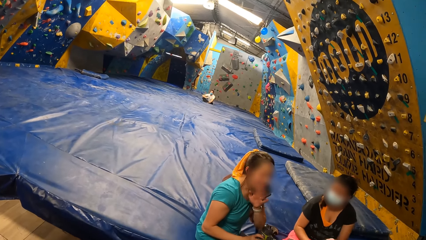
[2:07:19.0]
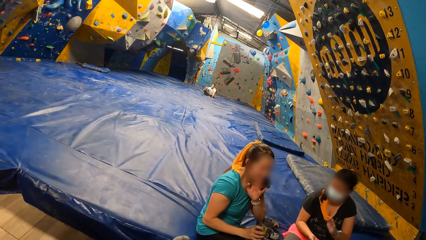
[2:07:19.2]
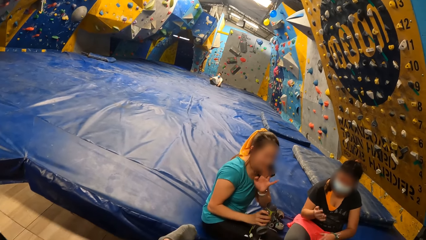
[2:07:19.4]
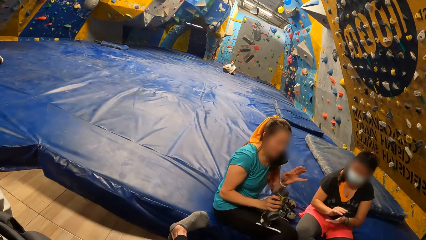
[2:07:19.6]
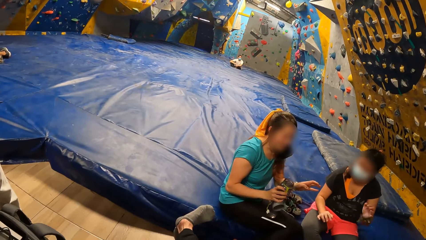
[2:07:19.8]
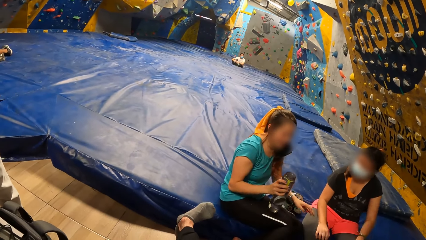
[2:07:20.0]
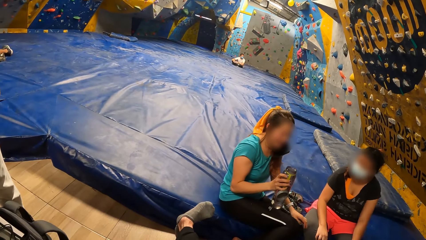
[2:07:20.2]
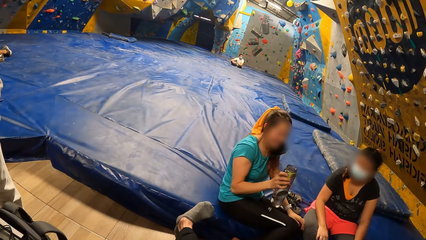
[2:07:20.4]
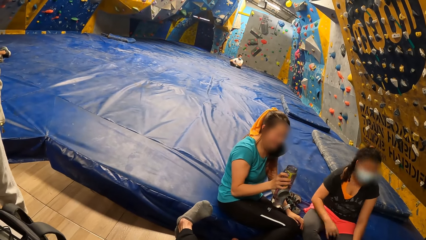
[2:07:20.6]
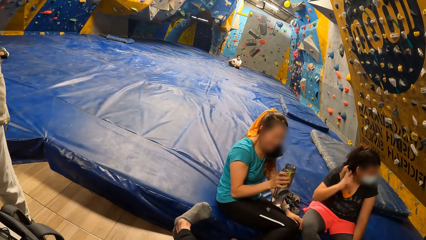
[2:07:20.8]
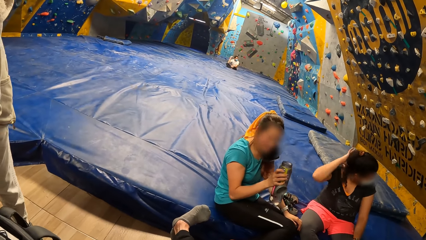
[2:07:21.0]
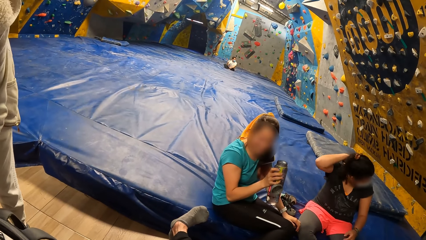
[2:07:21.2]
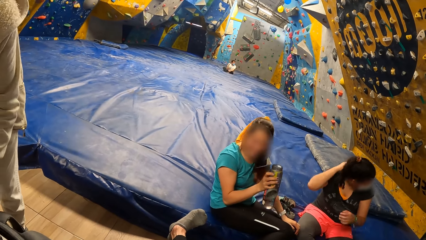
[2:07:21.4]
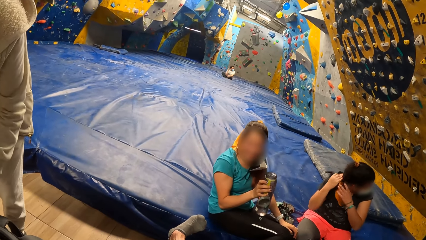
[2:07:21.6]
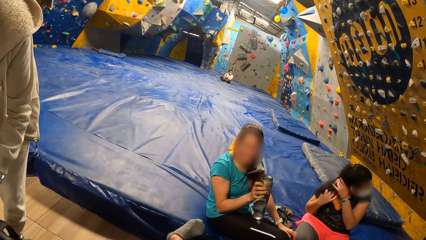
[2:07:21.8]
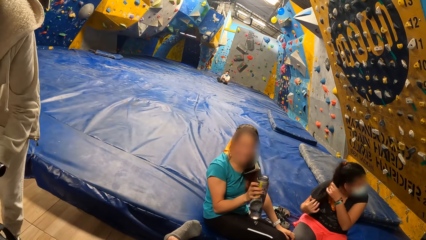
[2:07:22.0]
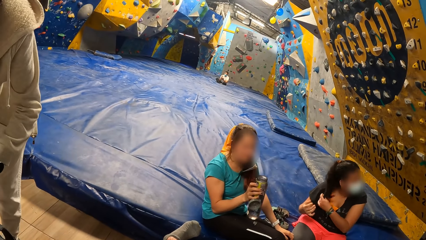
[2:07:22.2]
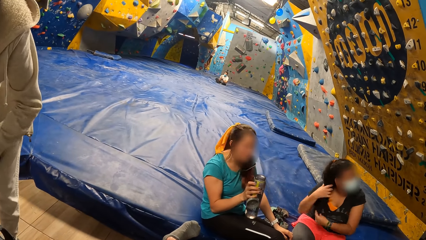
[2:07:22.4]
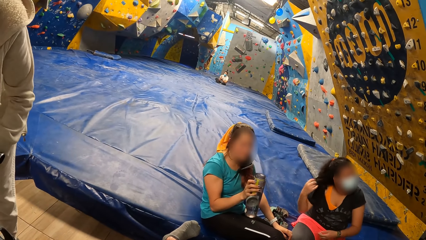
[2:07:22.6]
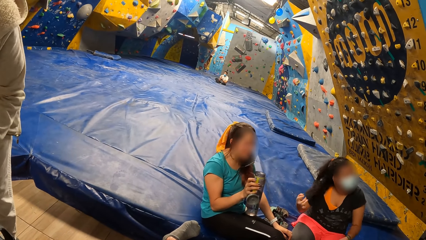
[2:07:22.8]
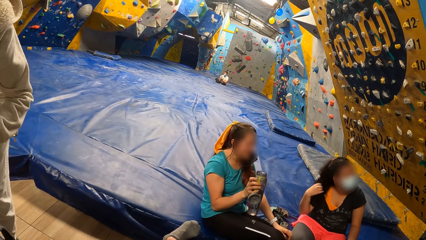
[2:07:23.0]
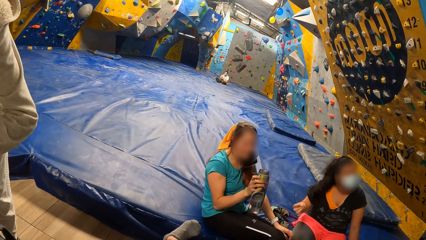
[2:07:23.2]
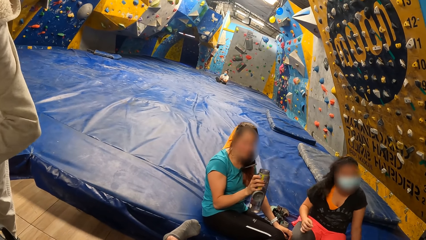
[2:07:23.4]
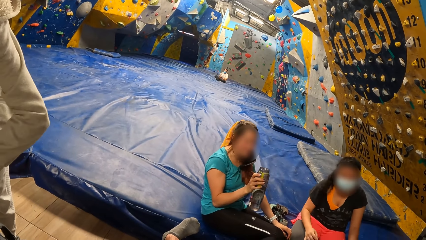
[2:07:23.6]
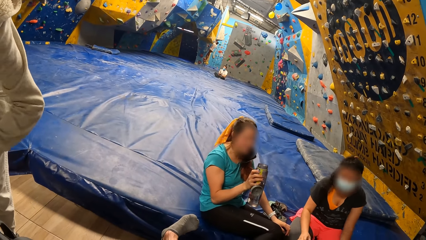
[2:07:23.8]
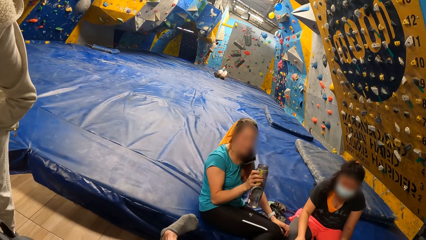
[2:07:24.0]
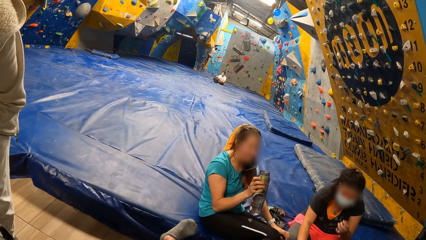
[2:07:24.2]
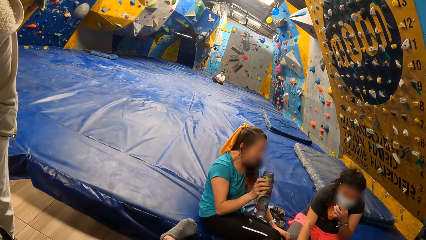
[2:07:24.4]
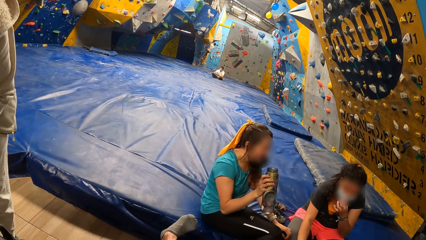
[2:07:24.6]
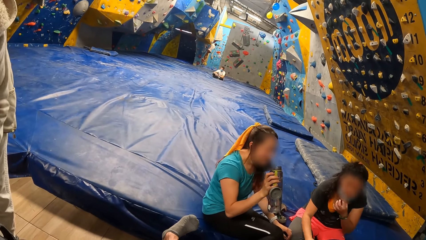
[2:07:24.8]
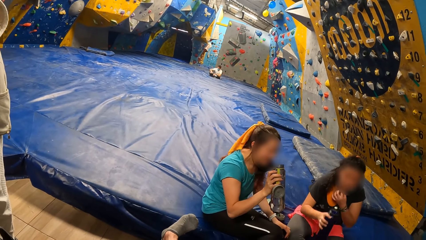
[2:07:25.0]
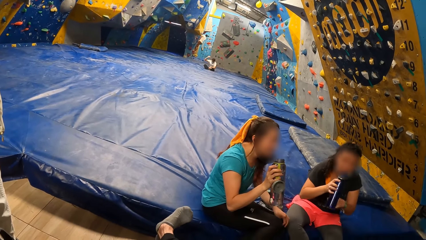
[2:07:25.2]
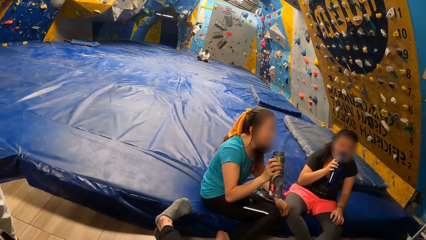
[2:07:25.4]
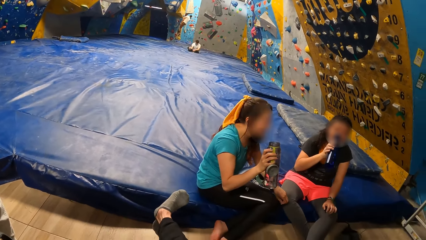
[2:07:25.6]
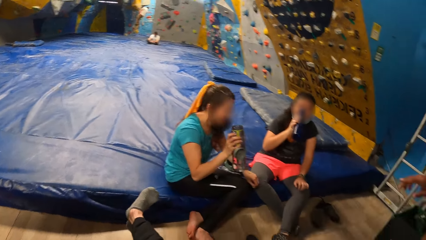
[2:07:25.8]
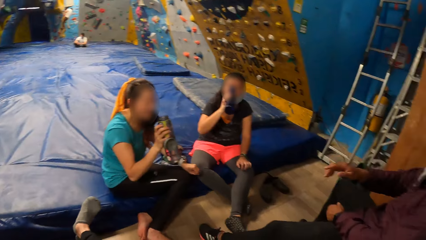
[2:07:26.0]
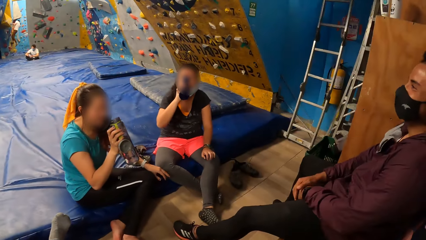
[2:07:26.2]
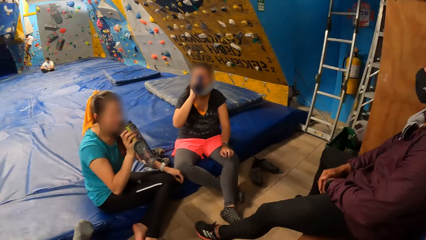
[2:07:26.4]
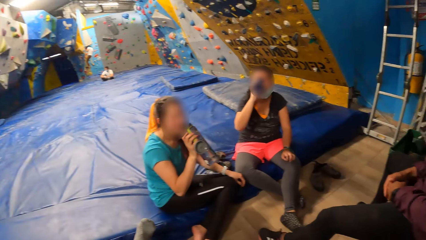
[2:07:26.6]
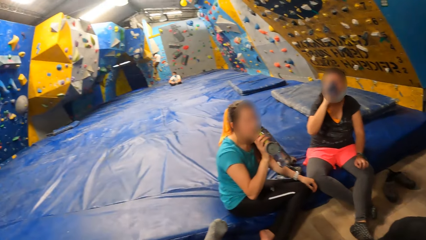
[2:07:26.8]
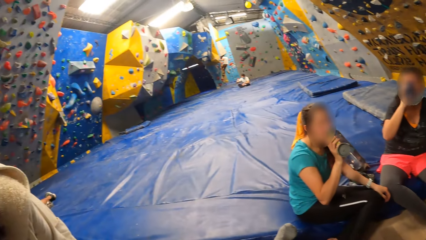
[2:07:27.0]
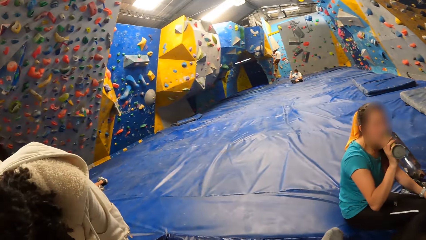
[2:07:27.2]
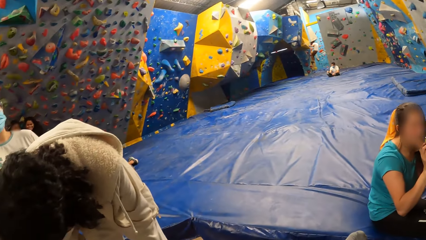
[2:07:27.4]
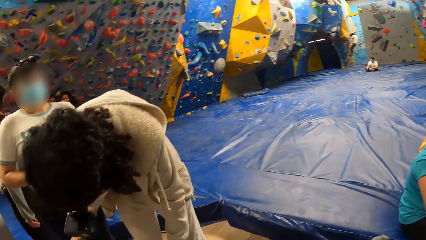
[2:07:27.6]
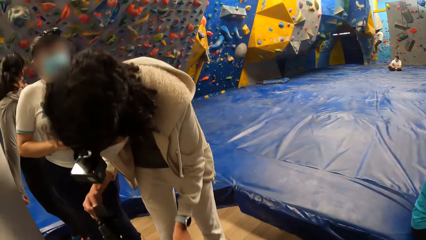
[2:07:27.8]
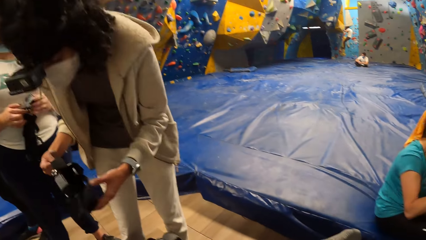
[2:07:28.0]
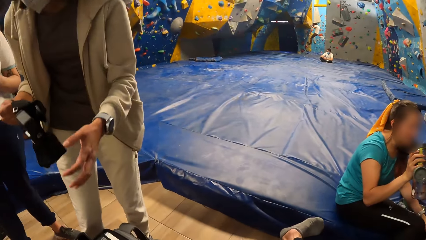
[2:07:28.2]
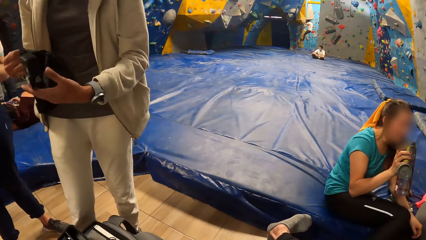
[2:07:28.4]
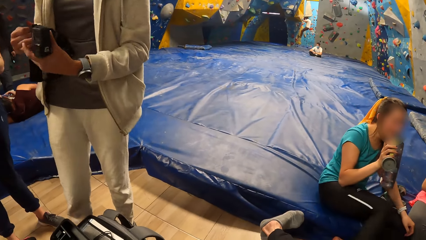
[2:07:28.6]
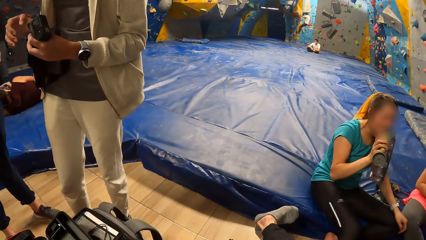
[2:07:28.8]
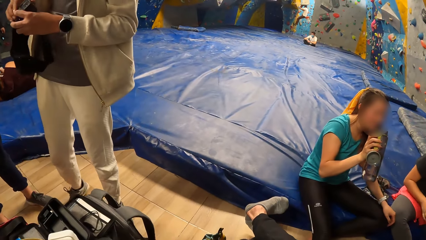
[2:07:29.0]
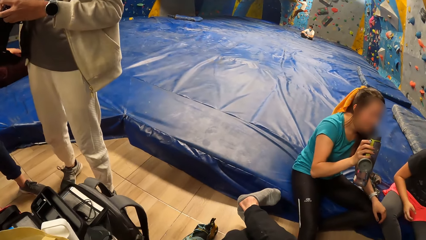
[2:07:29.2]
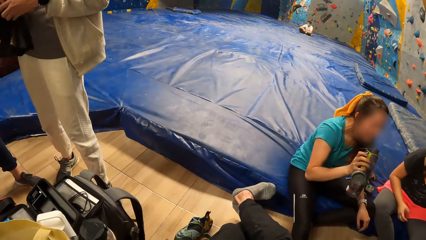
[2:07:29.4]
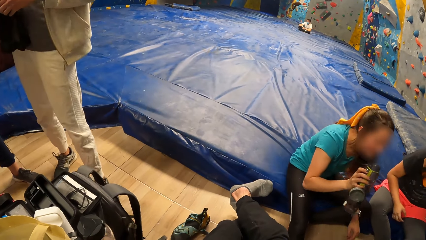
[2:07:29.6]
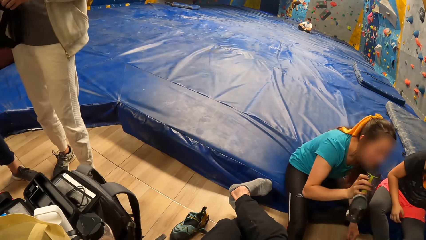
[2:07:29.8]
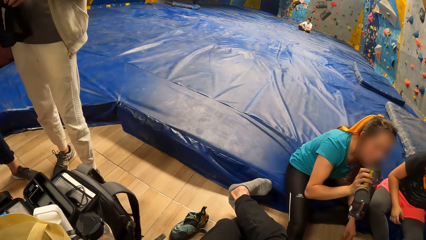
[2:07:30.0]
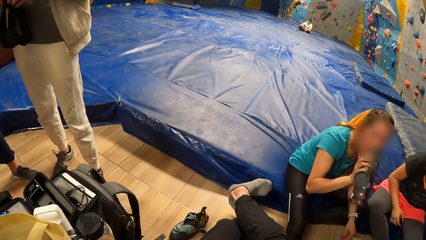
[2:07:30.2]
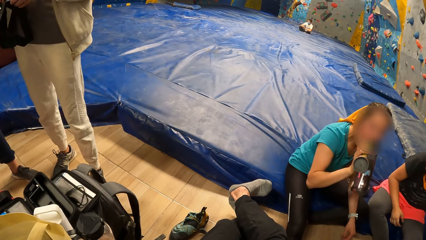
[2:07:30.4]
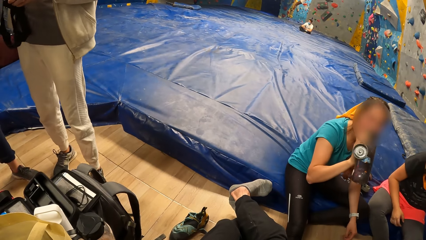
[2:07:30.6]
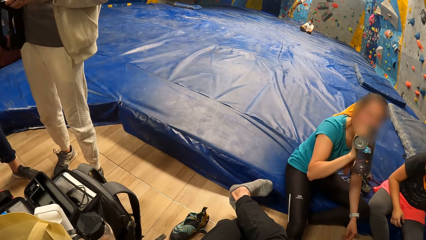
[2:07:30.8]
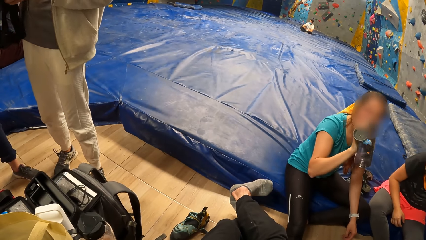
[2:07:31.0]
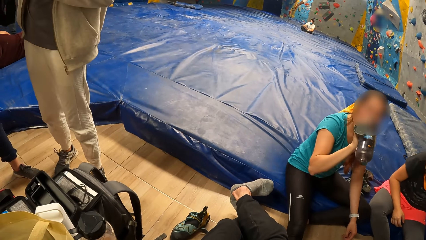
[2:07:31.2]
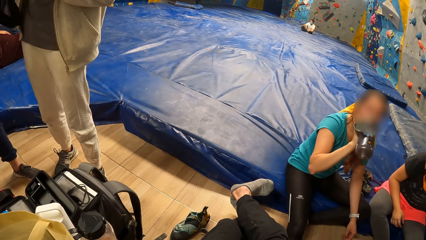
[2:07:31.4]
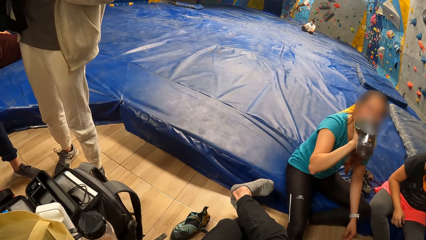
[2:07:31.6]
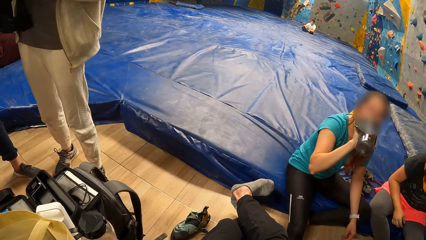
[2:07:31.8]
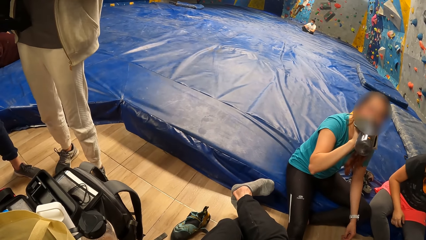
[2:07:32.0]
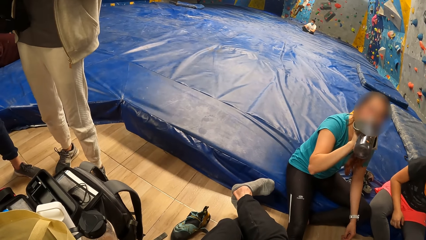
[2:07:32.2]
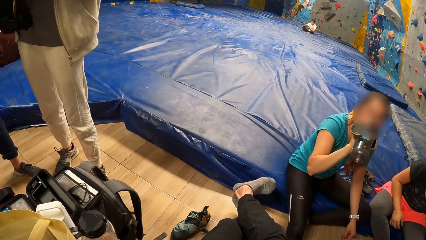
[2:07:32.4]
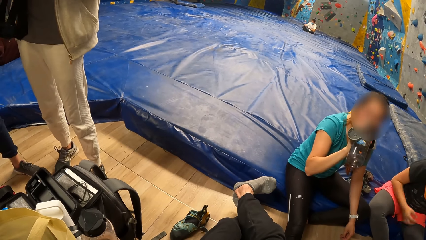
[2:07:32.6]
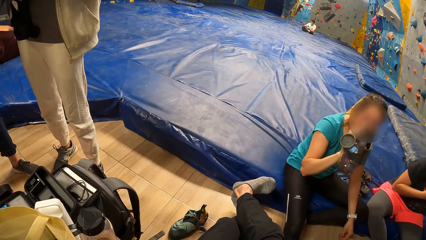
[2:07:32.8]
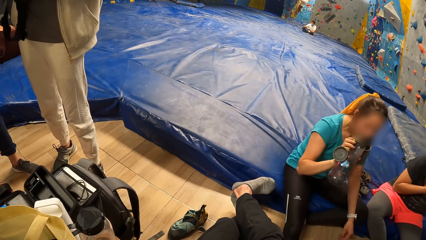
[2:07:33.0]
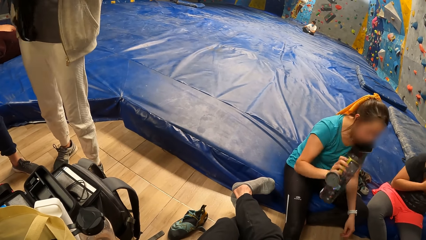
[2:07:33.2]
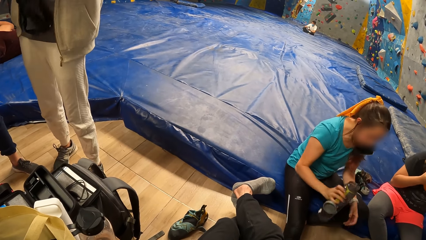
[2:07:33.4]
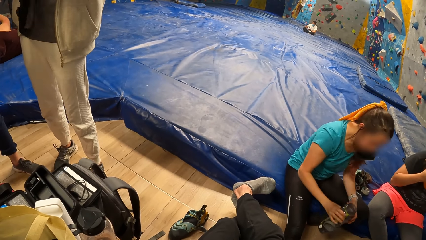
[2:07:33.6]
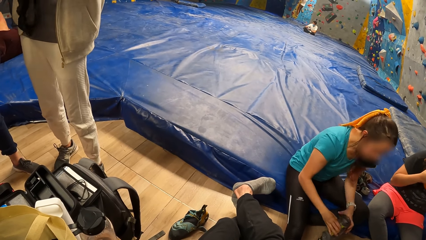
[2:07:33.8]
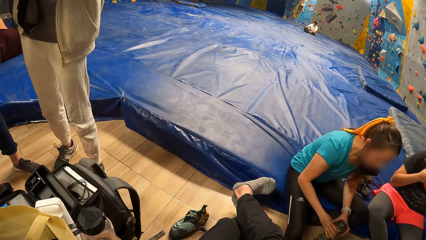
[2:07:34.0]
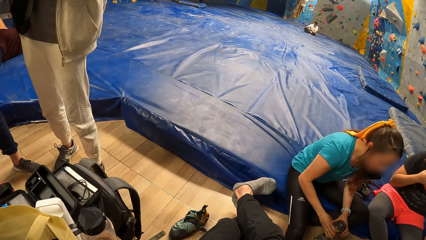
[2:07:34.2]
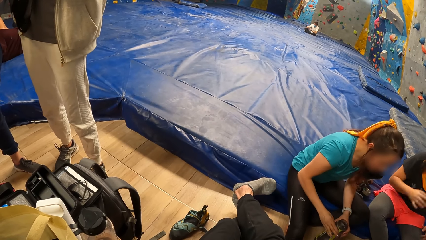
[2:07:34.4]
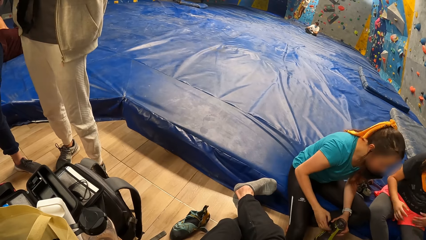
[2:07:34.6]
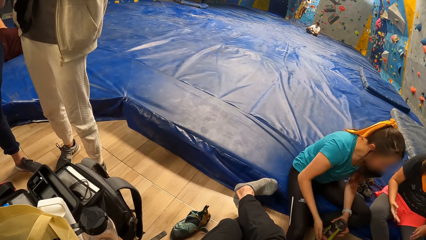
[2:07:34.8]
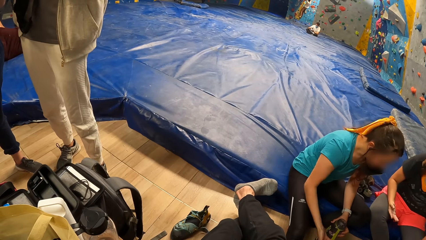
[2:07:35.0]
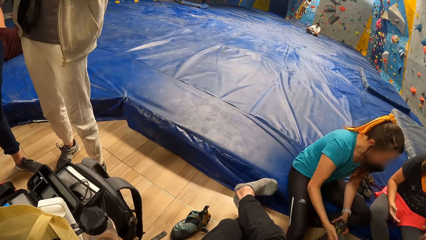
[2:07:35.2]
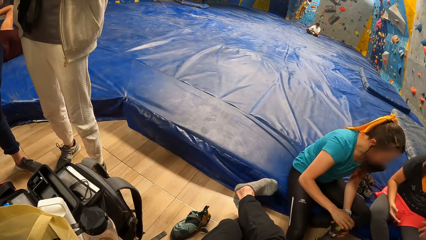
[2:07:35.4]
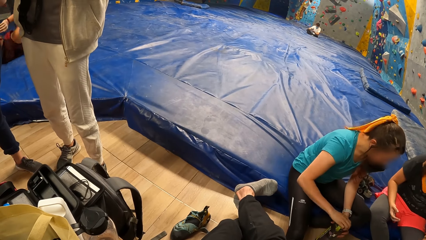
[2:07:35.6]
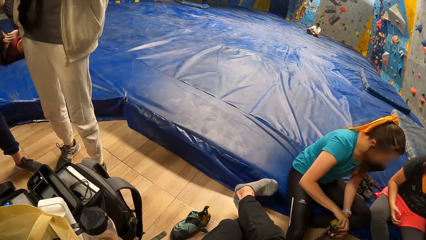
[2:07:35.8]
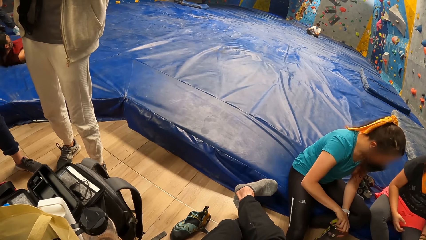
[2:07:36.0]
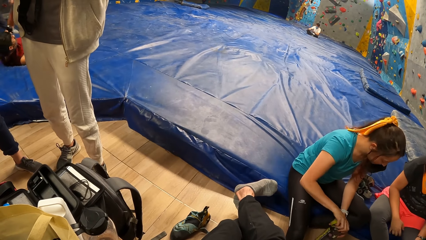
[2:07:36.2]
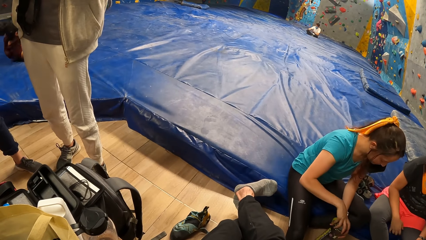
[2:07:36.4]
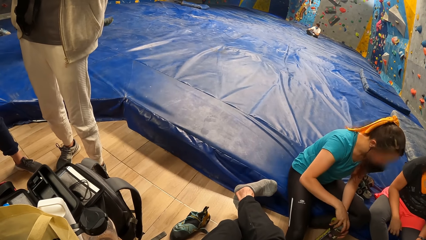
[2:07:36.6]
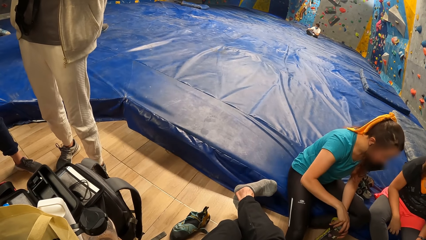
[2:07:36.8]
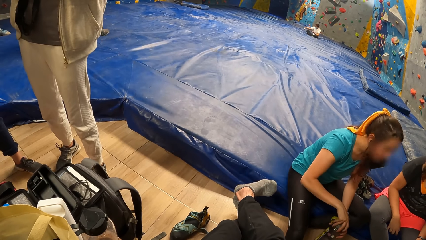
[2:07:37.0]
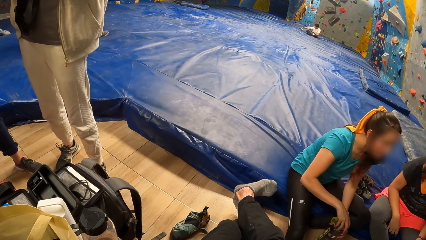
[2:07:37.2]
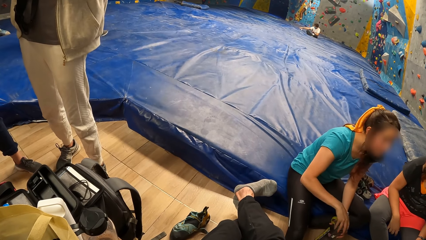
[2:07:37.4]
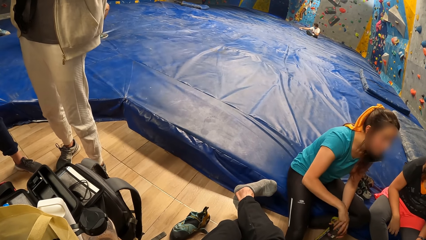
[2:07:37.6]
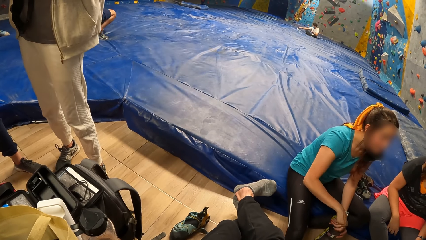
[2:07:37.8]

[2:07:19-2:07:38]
The camera wearer looks around. The woman converses with another woman. The other woman drinks from the bottle in her right hand. The man next to the camera wearer converses with the first woman. The first woman drinks from the water bottle in her right hand. She drinks from the water bottle in her right hand again. She drops the water bottle on the ground with both hands. She covers the water bottle on the ground with her right hand.
